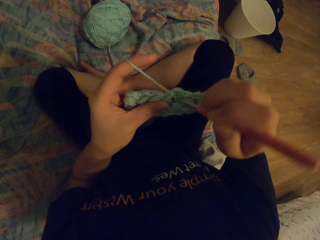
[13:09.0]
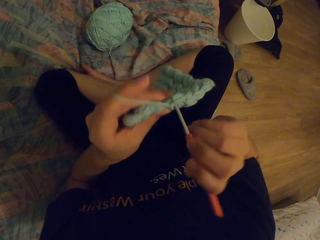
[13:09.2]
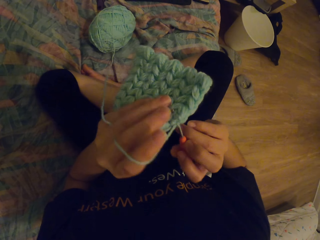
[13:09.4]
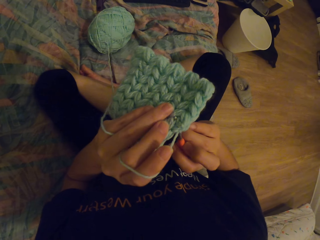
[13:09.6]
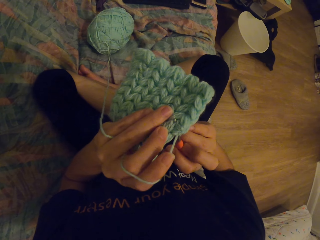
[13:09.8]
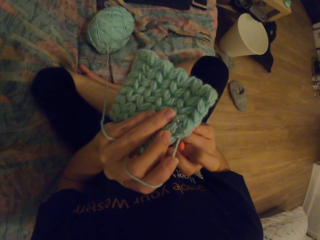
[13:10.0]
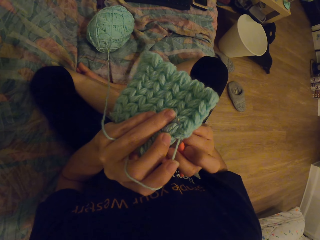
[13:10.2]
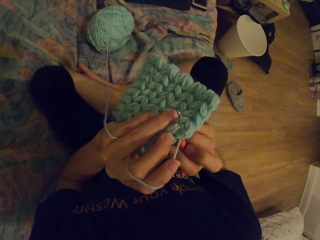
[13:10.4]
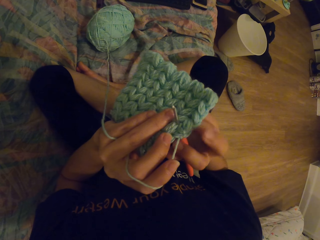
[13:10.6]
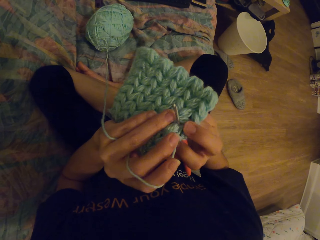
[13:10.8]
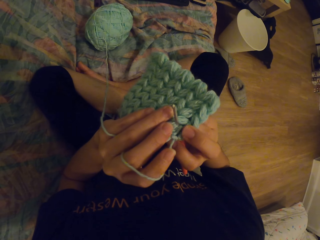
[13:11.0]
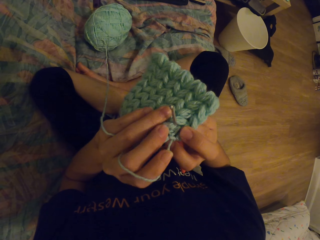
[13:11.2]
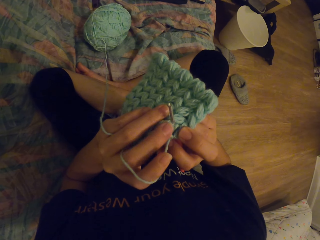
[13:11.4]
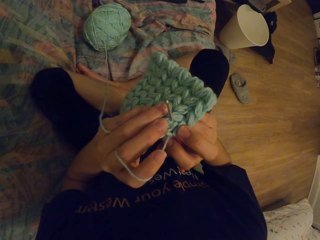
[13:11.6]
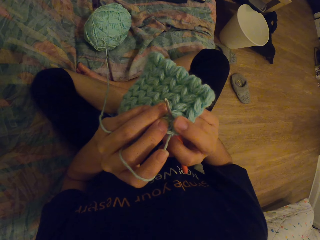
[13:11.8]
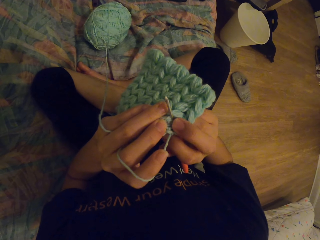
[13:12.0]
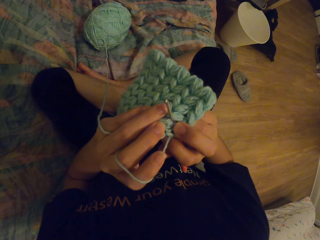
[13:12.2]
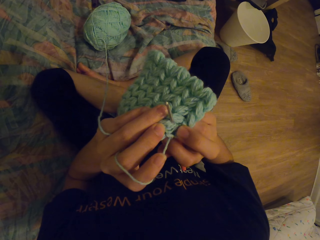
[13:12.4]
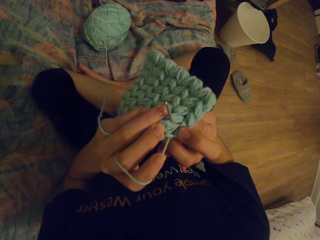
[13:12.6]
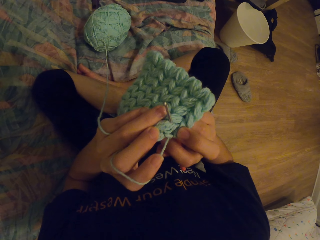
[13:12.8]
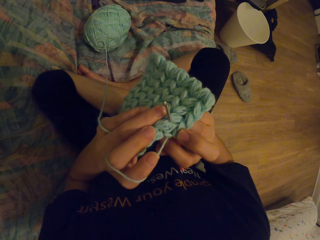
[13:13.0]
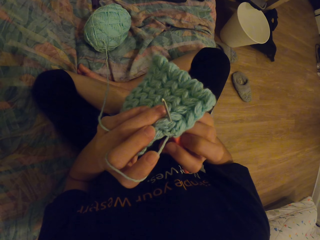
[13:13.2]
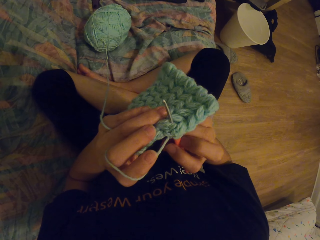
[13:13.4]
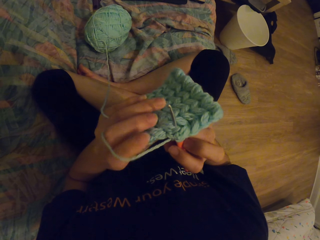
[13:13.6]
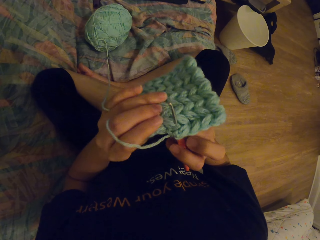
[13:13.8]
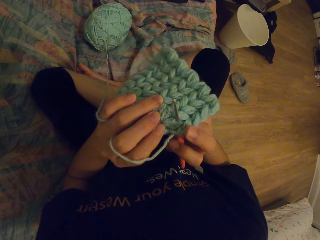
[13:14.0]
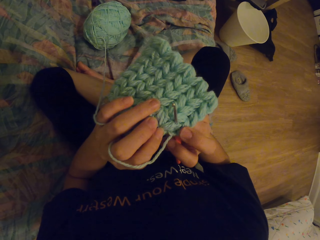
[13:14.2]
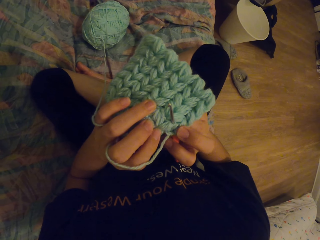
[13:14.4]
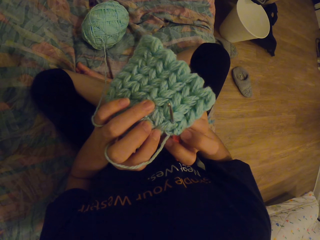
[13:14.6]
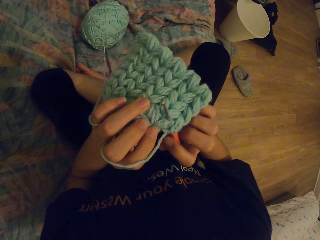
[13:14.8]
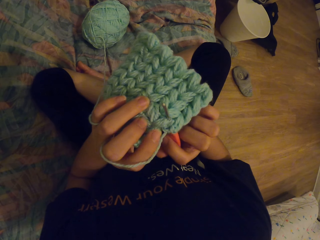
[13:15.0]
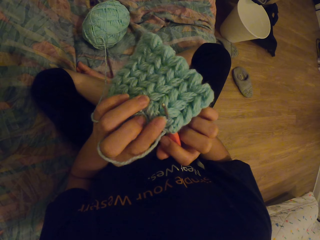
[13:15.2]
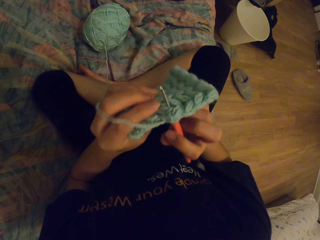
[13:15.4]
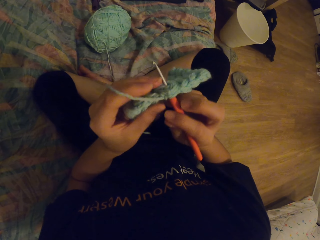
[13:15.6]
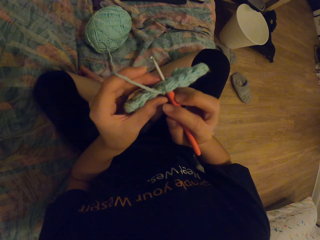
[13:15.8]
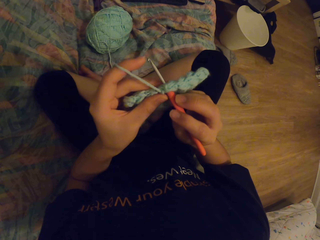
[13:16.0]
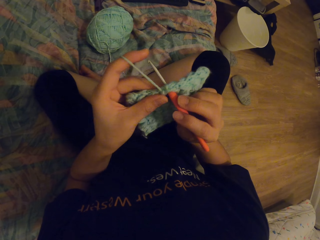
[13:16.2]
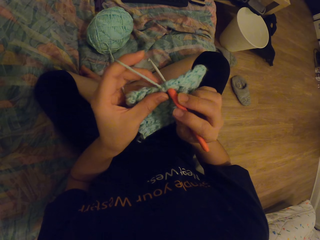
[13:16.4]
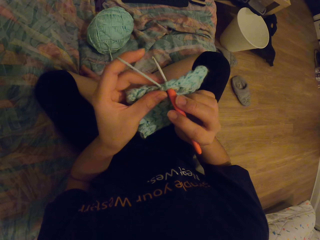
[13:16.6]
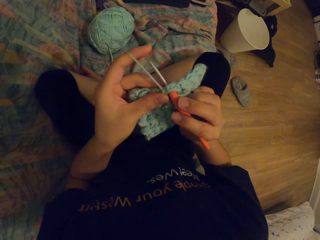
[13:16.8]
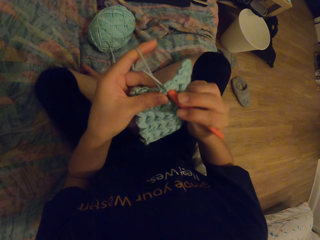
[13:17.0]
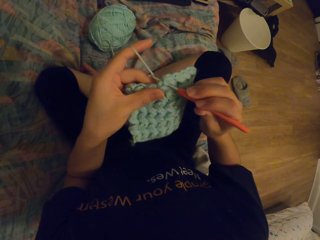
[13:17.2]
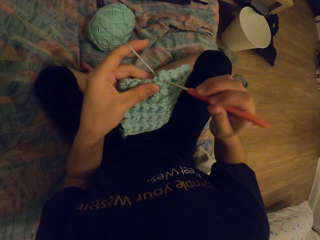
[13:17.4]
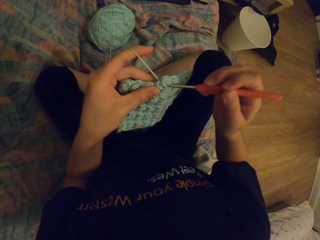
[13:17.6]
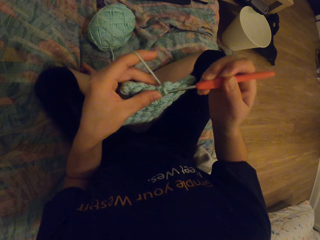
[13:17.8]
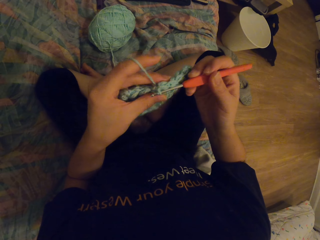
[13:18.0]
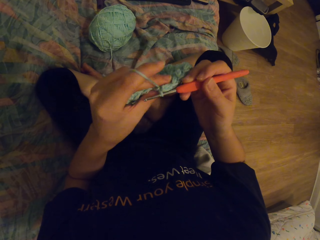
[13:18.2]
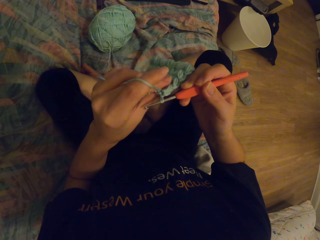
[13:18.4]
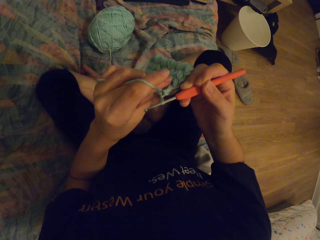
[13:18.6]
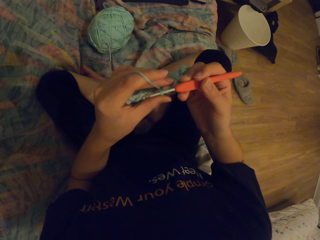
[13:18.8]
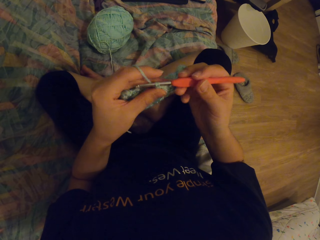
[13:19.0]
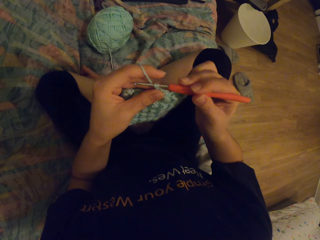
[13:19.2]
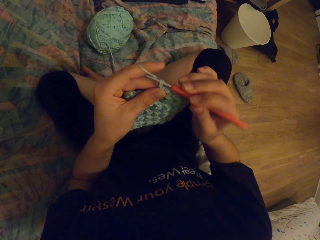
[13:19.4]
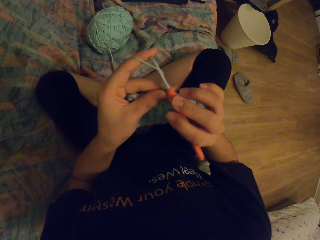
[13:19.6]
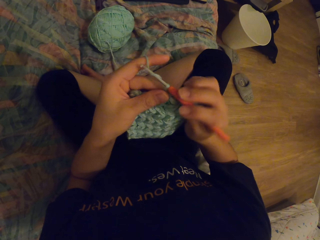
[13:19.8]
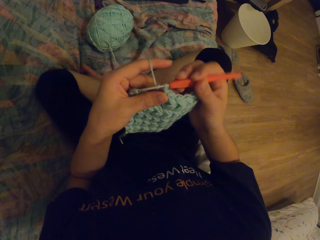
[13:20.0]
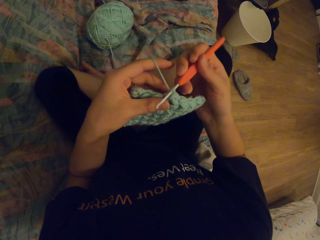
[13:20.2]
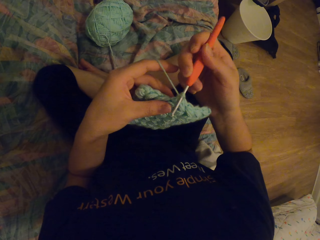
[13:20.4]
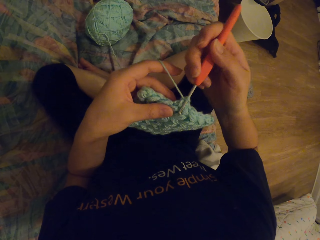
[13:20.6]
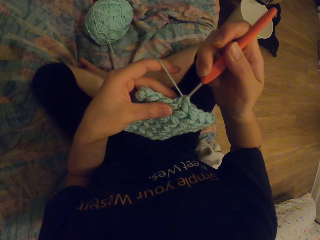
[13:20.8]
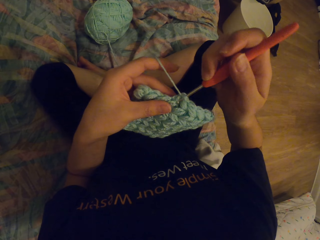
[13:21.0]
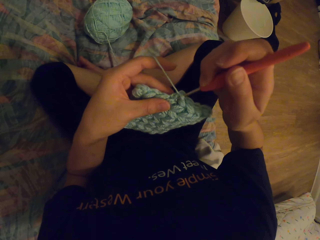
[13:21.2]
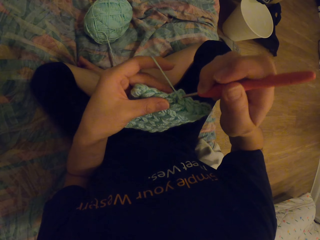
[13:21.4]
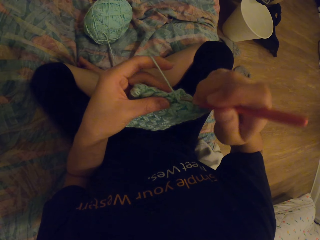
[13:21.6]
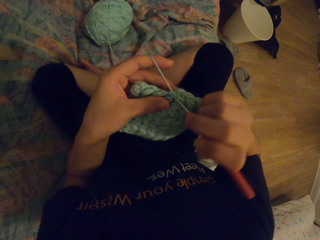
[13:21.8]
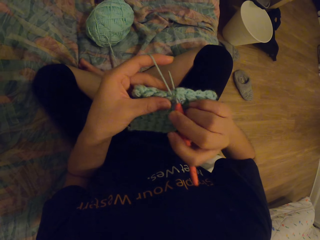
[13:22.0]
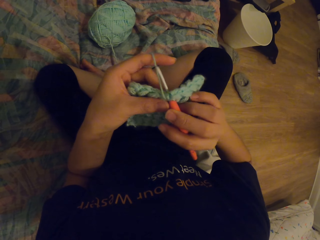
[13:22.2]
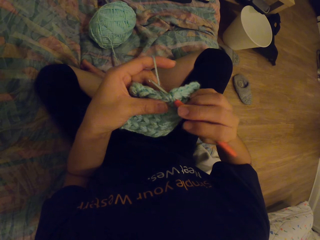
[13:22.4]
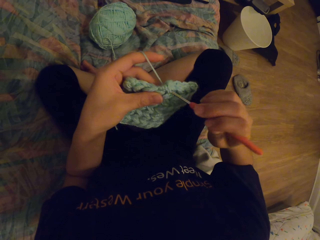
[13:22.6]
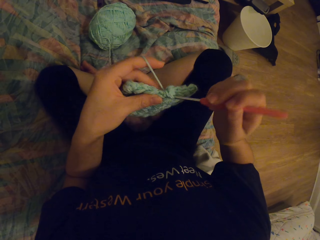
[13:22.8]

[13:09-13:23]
The camera wearer stares at the garment. They knit the garment.

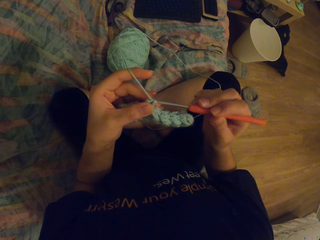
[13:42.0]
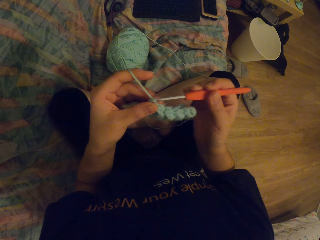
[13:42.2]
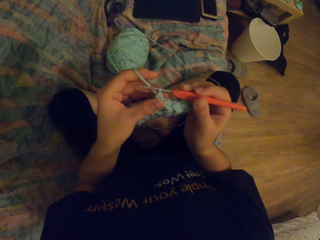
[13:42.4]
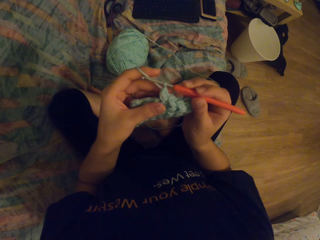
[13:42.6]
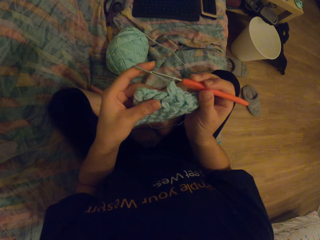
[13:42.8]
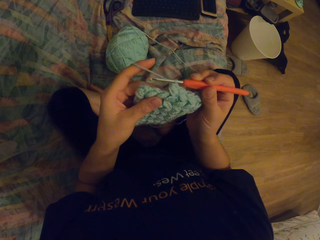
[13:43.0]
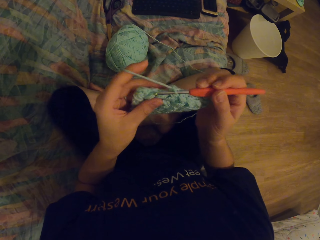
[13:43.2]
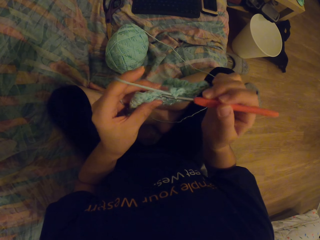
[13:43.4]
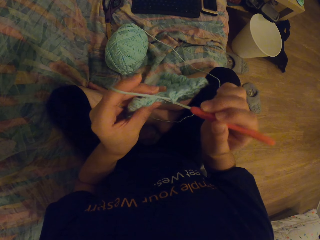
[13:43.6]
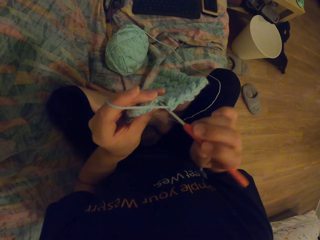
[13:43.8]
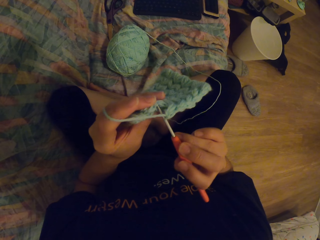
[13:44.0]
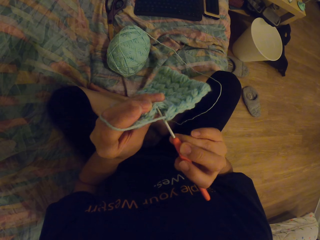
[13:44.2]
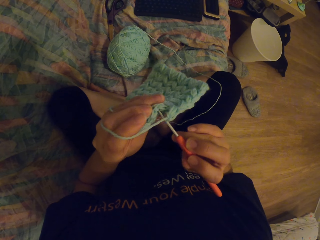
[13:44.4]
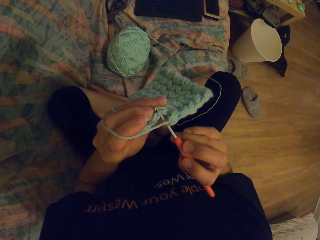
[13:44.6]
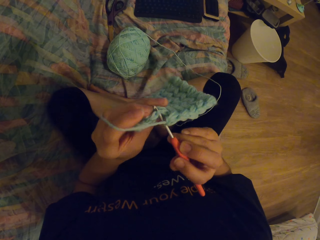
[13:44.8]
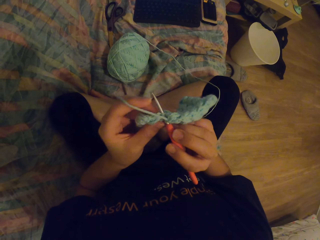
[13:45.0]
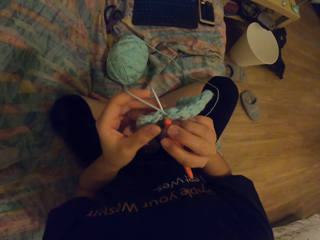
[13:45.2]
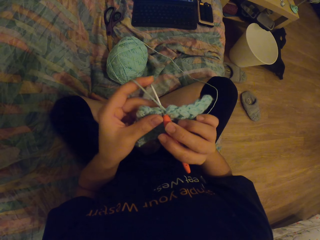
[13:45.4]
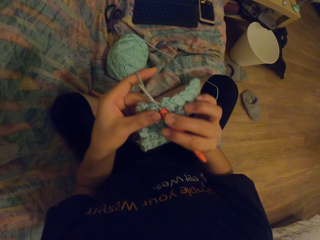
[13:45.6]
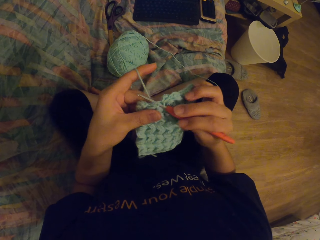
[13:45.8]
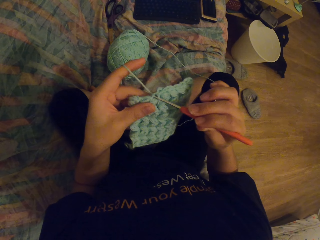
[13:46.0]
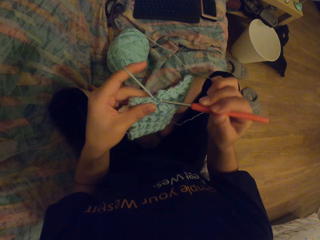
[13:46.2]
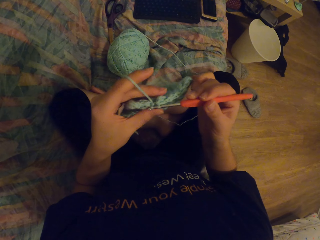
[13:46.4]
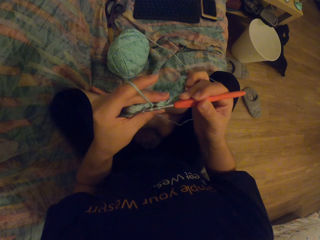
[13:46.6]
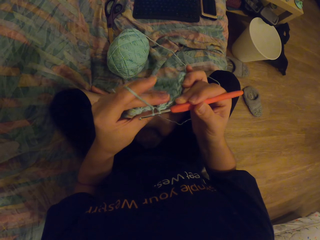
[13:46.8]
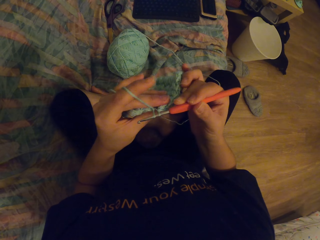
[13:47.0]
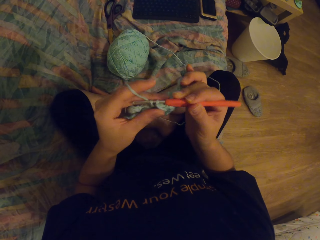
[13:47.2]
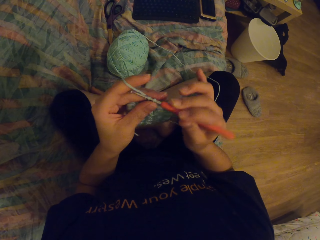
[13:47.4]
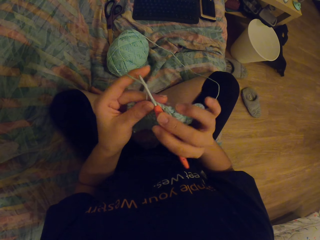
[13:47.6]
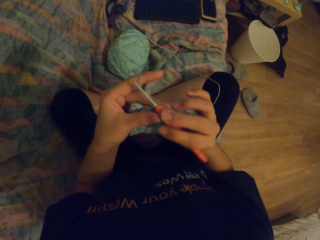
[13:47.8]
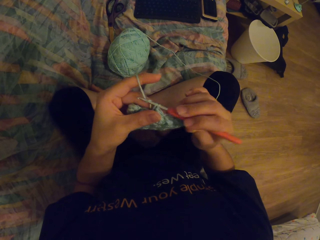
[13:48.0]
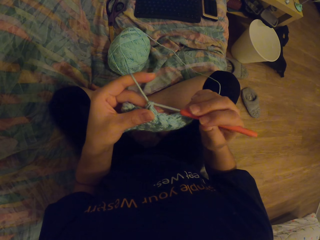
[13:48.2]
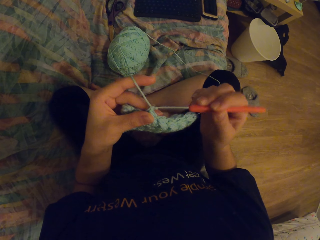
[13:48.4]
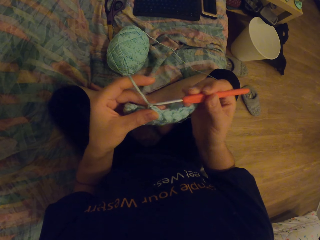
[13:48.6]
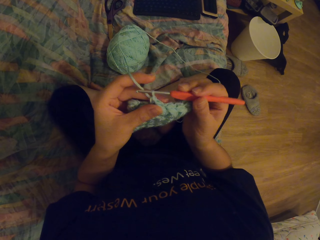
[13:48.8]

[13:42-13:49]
The camera wearer knits a garment with a needle.
